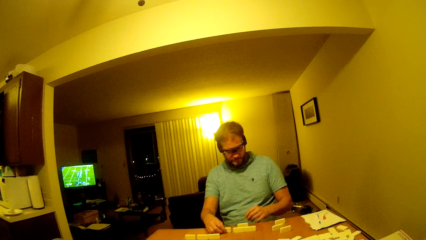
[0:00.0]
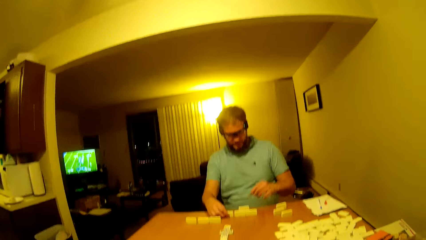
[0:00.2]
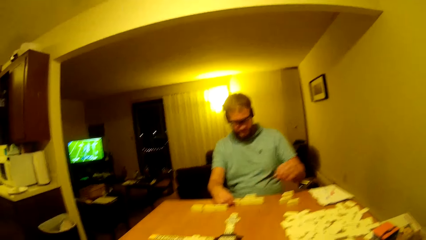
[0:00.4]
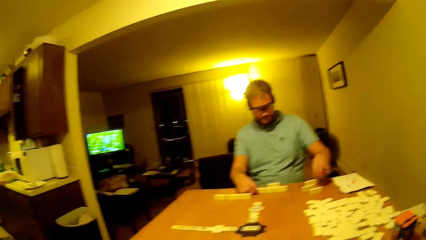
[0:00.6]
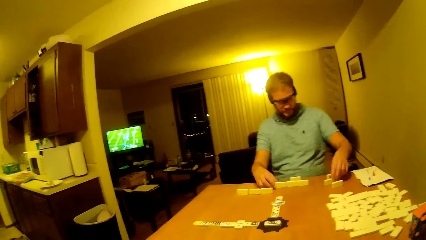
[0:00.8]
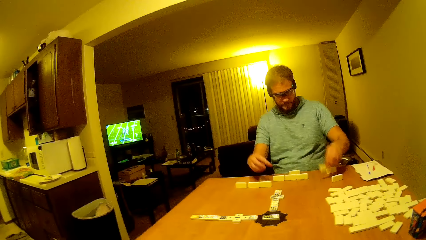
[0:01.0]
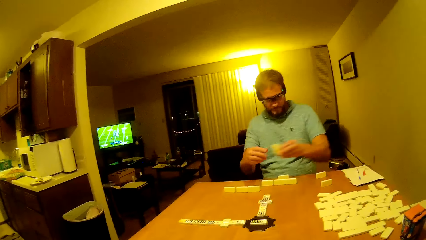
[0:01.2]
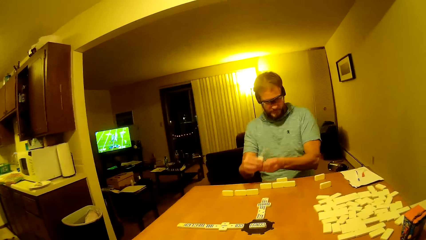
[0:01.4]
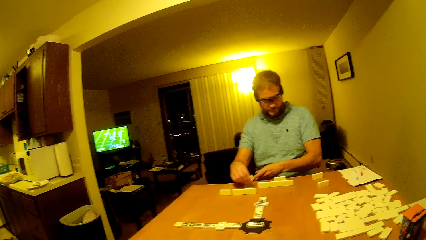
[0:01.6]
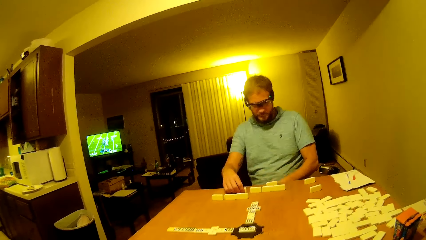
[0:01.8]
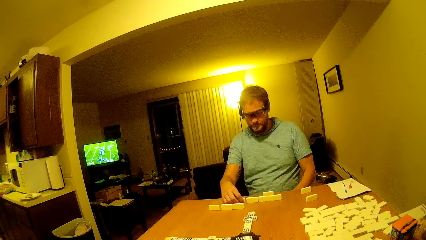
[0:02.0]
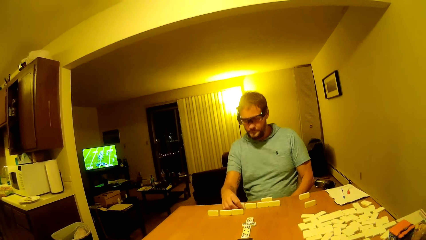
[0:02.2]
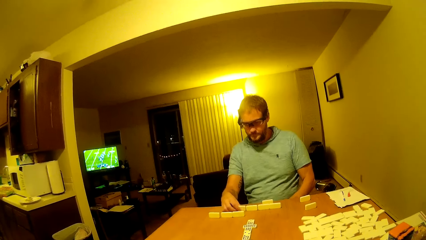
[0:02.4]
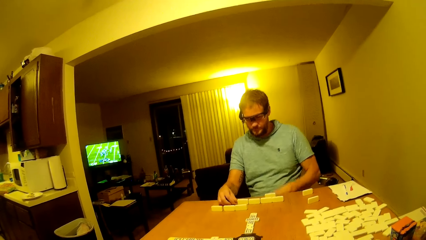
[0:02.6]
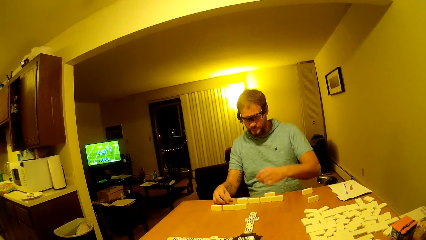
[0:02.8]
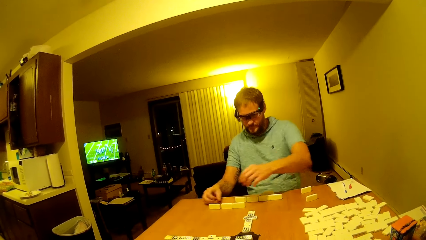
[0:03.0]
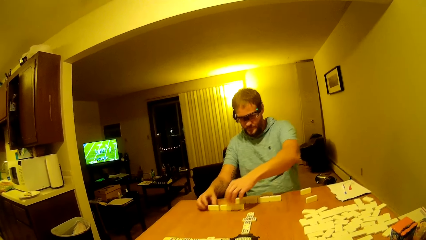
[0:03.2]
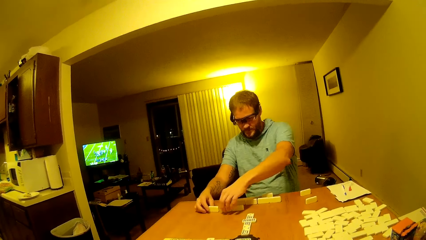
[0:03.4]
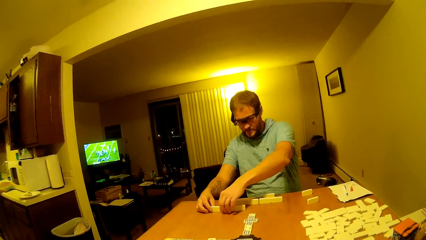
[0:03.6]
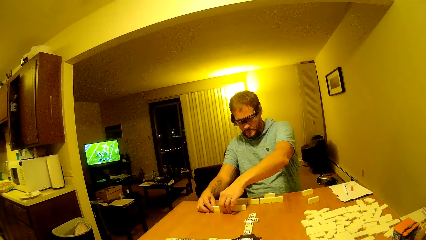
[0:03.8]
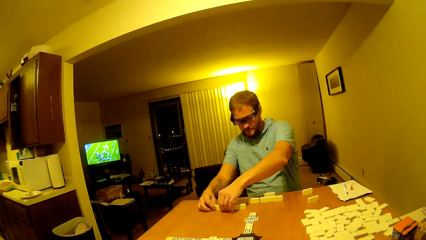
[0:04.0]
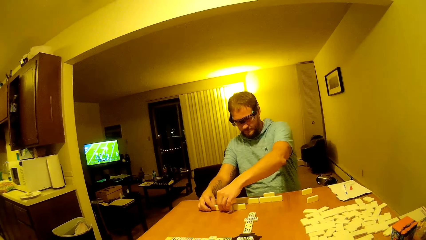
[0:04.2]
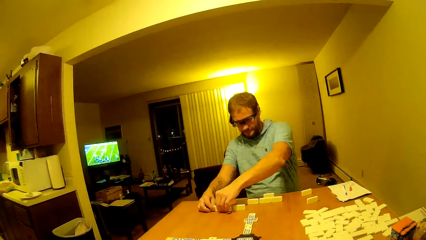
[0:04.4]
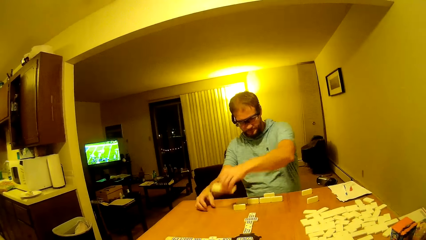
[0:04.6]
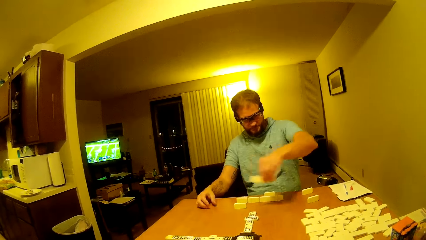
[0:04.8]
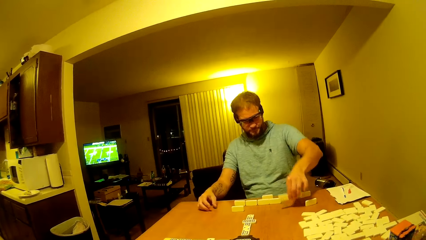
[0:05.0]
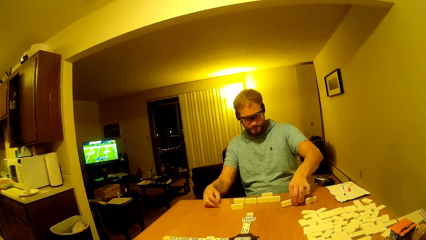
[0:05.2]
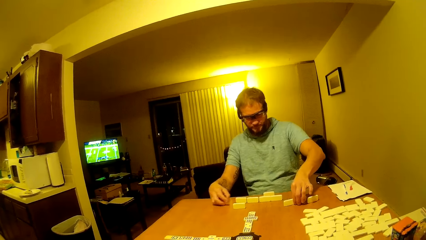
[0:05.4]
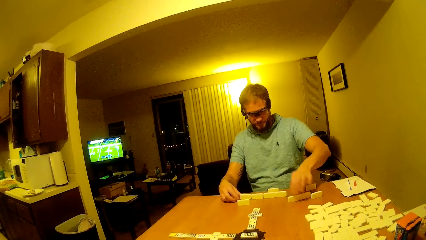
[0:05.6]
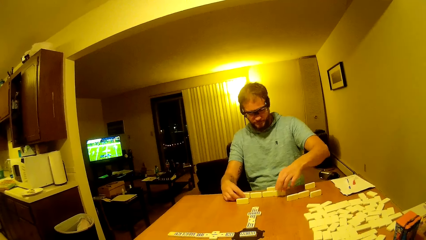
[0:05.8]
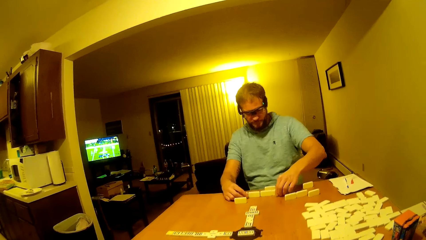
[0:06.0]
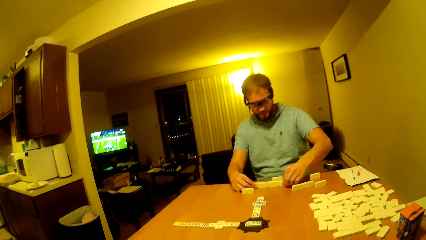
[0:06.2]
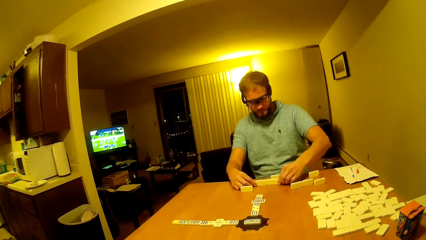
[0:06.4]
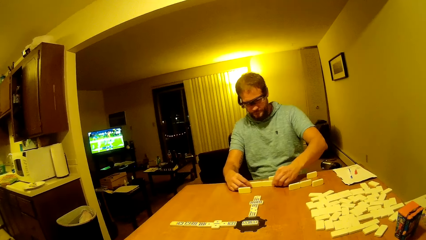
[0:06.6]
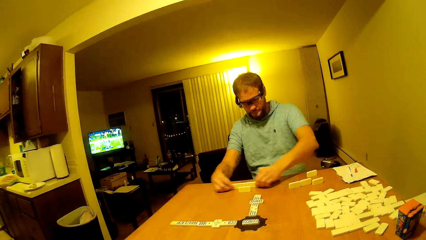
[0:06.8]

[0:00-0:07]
The camera wearer sits on a chair. A man moves dice. The man arranges the tiles on the table. The camera wearer stares at the tiles on the table.

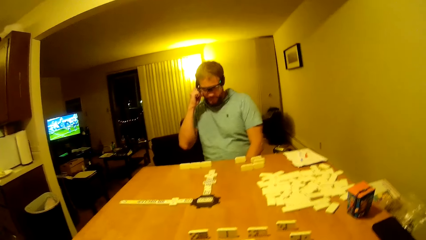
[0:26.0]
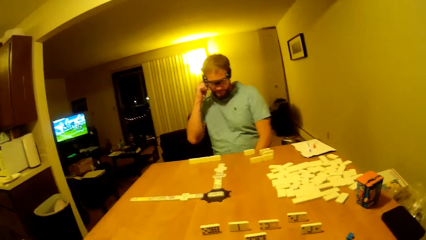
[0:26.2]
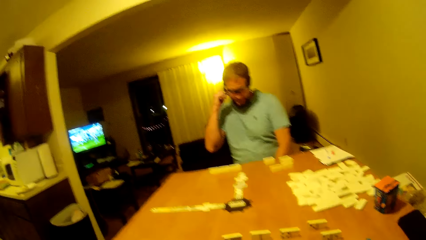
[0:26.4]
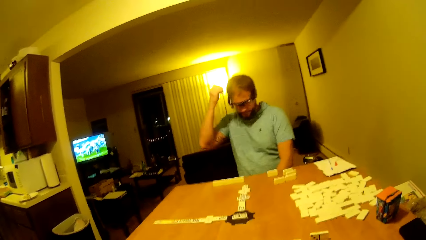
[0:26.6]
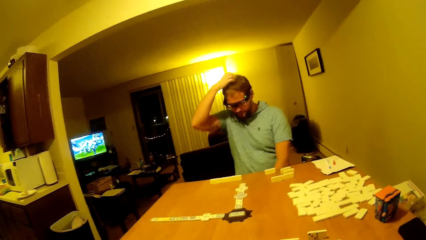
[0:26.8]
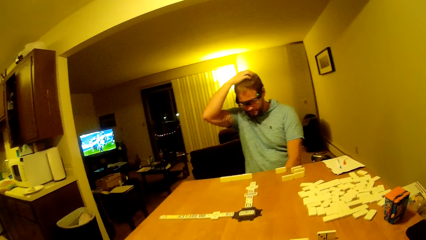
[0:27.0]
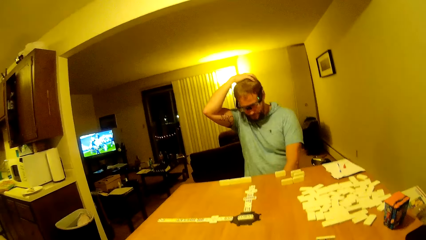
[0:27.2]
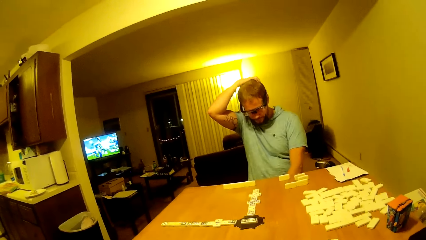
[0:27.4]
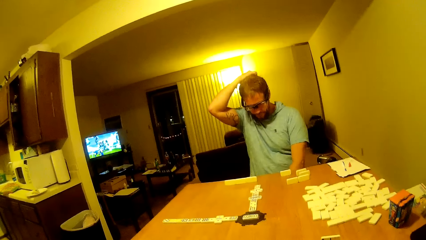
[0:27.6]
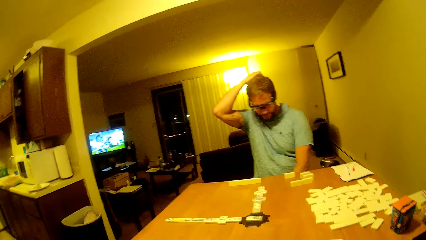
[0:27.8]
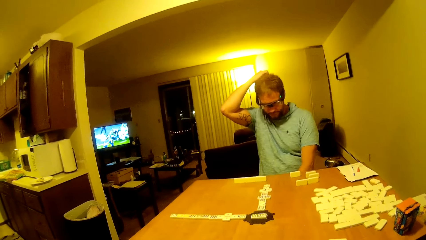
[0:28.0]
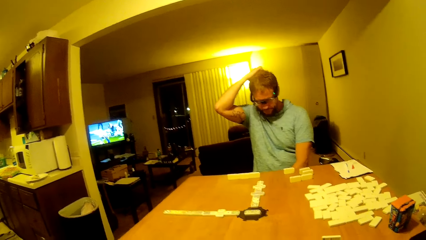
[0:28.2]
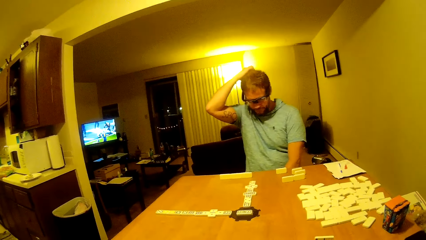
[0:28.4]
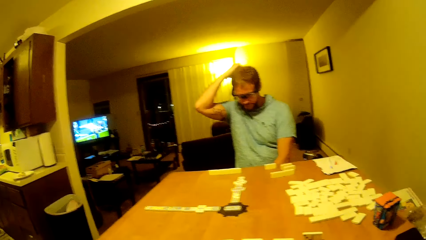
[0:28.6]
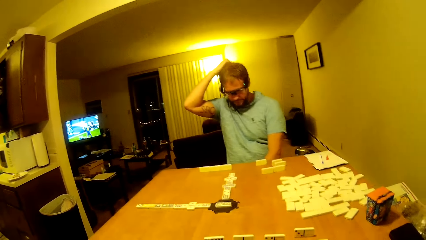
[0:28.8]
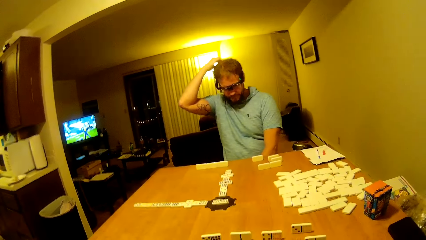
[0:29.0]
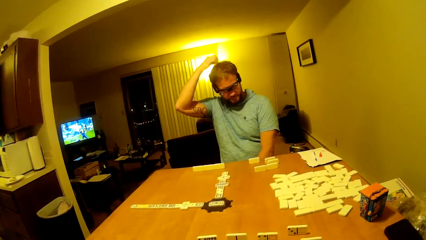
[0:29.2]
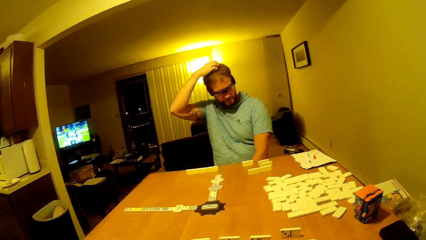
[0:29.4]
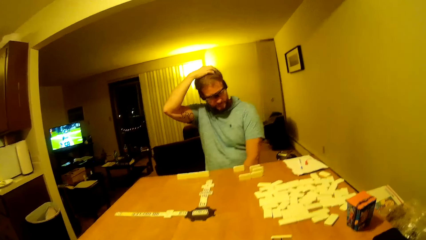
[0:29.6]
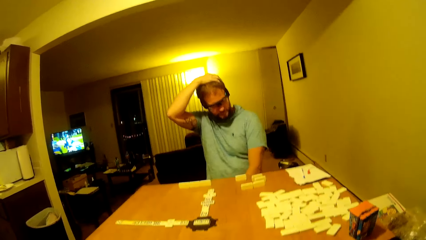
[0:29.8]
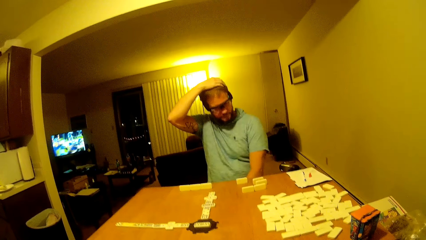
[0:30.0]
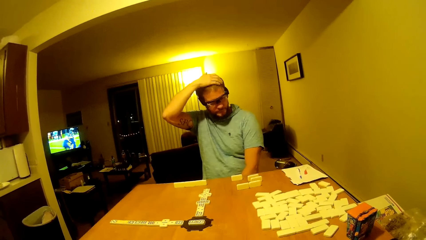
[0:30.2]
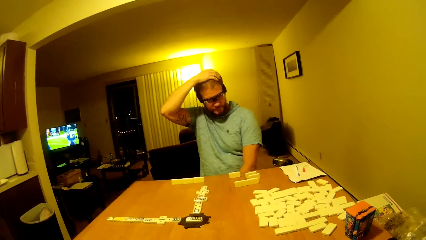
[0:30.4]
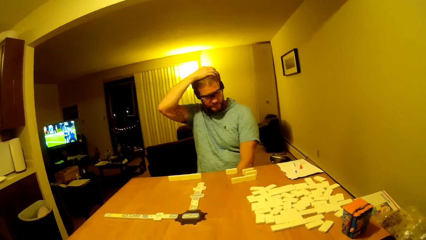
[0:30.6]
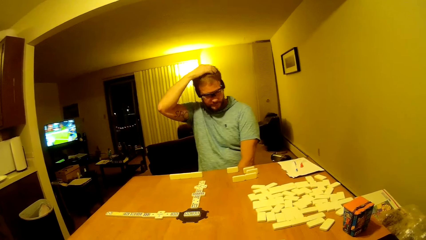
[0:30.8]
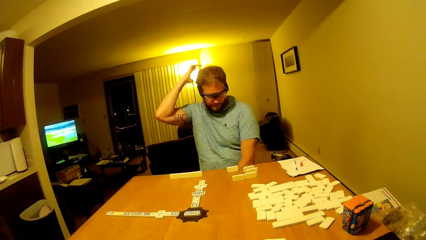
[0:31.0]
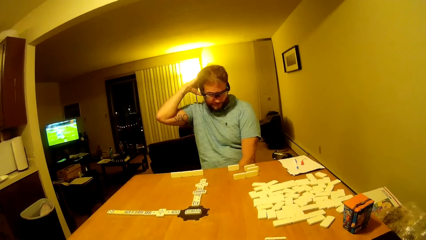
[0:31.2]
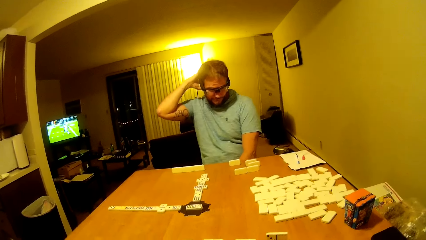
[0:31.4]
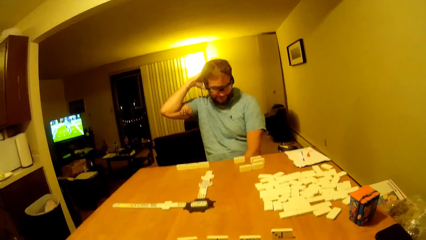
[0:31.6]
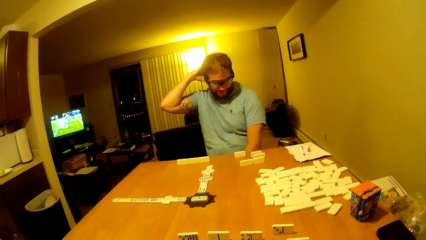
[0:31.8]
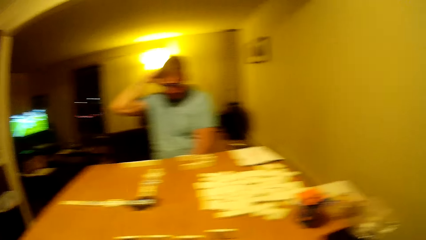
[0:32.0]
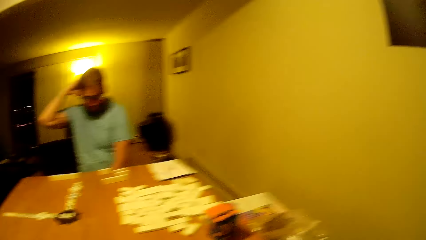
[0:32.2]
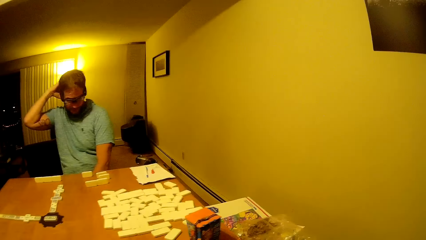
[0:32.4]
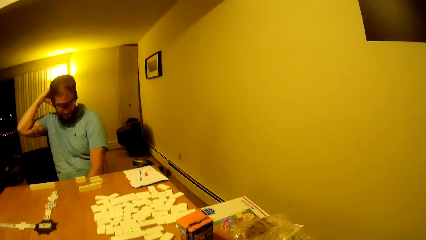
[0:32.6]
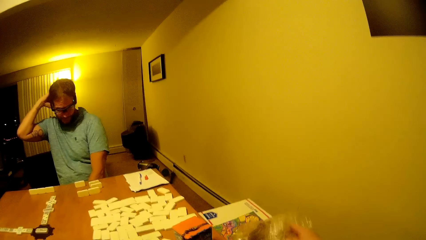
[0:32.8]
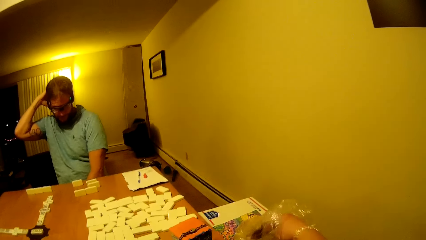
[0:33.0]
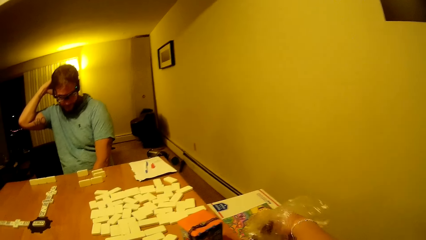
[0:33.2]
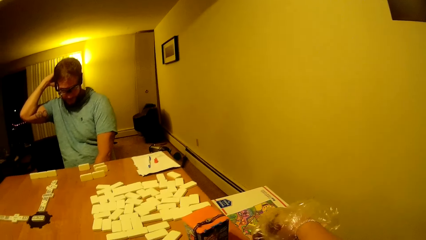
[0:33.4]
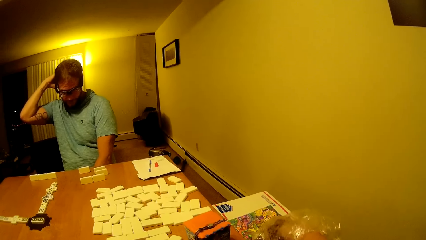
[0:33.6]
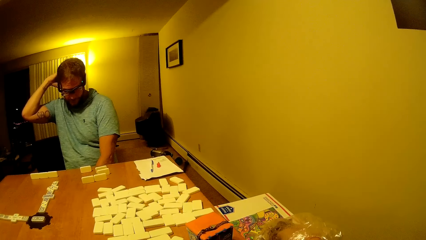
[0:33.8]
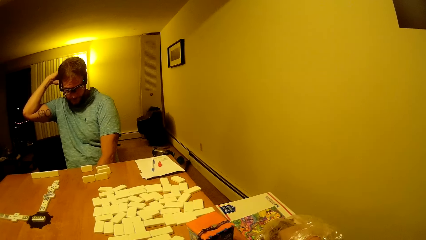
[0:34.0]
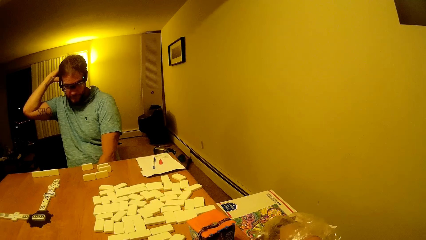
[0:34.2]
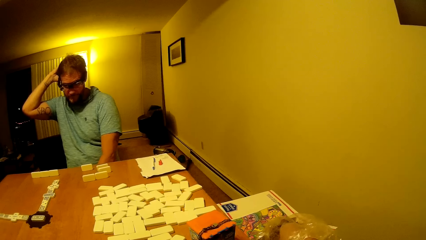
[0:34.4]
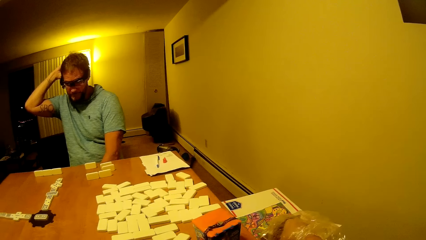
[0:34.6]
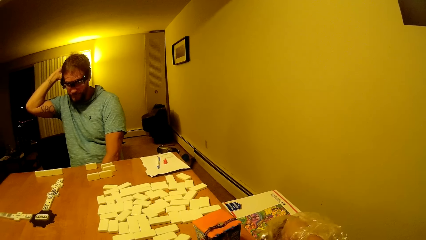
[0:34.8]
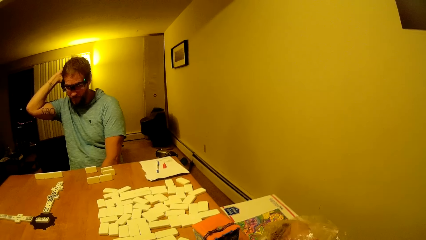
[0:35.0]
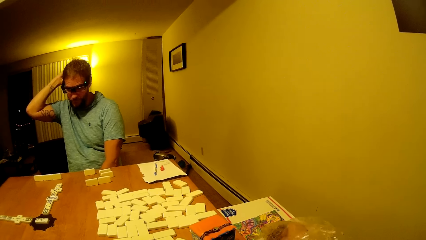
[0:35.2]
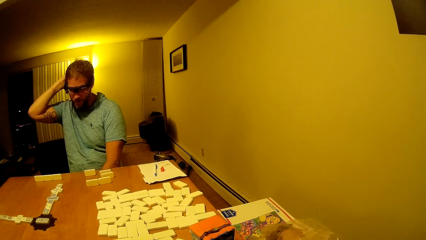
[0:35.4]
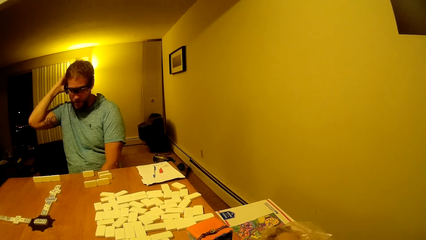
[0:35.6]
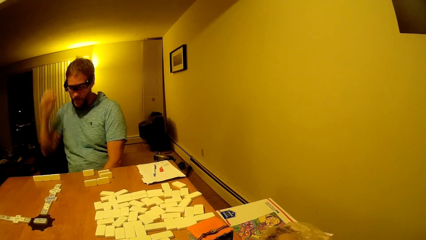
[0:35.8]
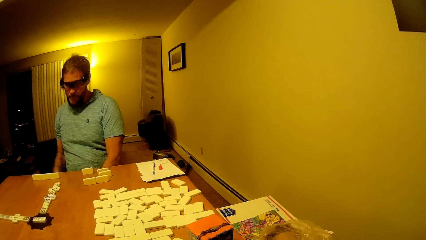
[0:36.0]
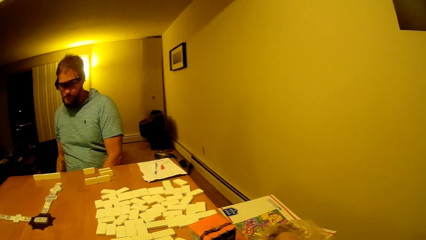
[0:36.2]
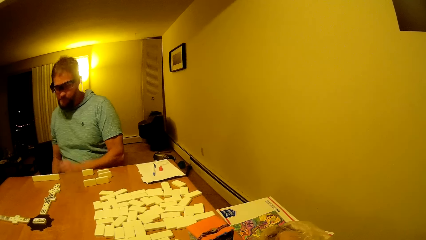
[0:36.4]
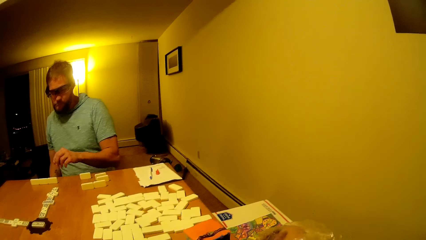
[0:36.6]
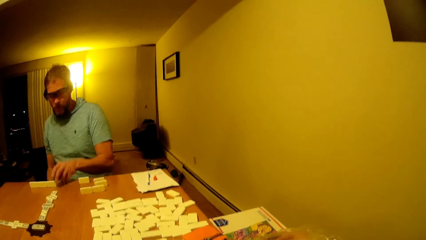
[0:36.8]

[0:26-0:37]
A man touches the ear. He scratches his head. The camera wearer puts a hand in a paper. They pick something from the nylon paper.
